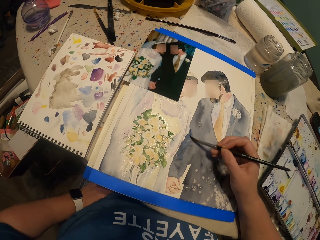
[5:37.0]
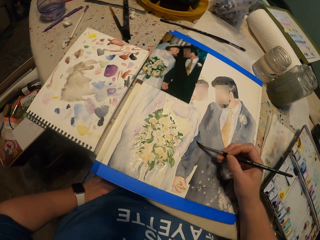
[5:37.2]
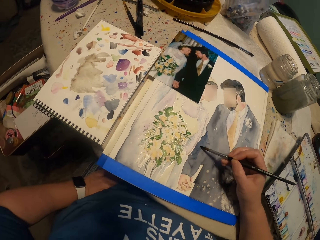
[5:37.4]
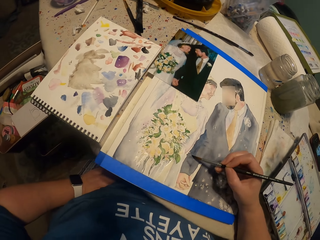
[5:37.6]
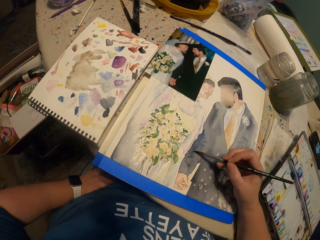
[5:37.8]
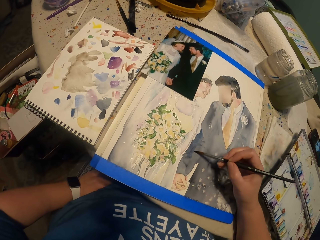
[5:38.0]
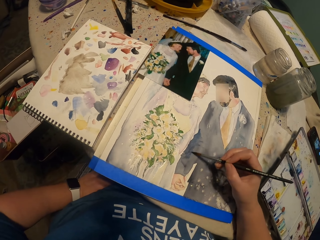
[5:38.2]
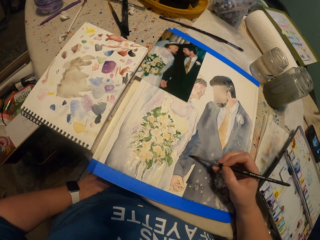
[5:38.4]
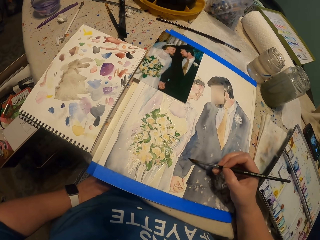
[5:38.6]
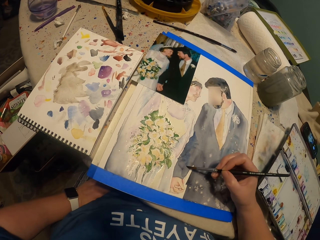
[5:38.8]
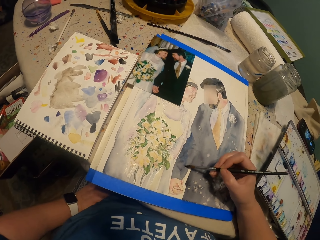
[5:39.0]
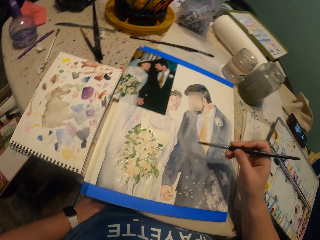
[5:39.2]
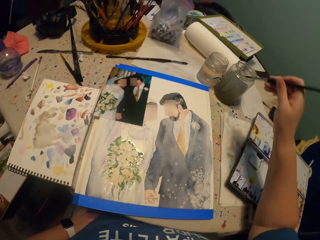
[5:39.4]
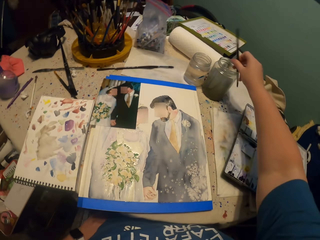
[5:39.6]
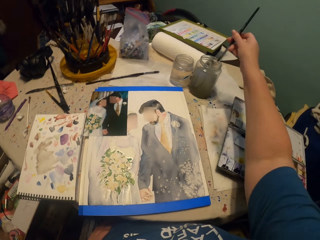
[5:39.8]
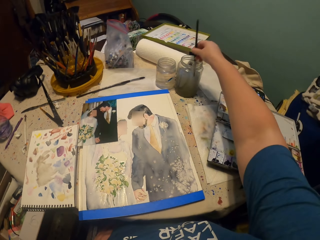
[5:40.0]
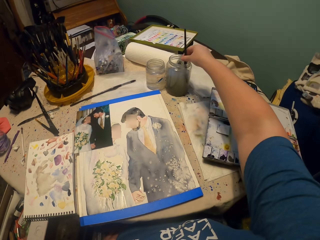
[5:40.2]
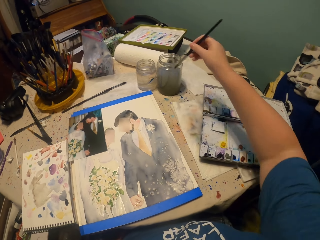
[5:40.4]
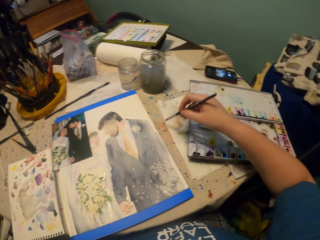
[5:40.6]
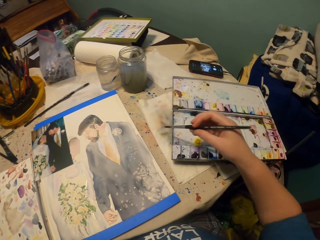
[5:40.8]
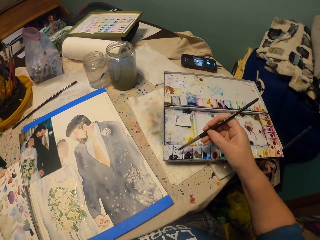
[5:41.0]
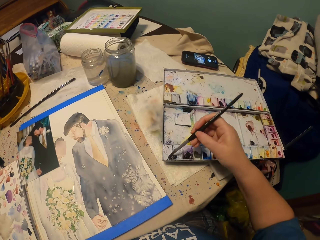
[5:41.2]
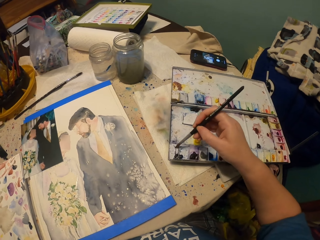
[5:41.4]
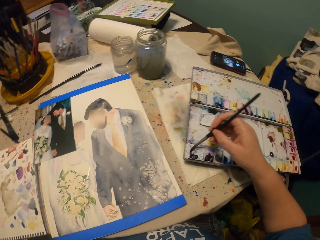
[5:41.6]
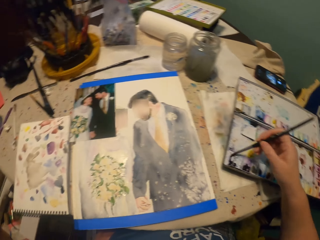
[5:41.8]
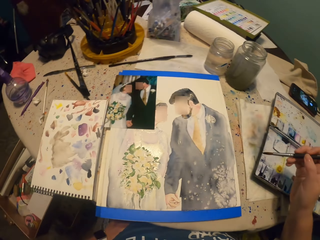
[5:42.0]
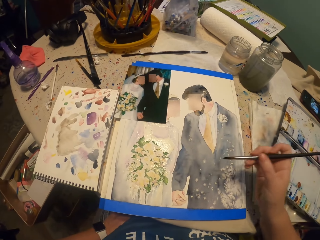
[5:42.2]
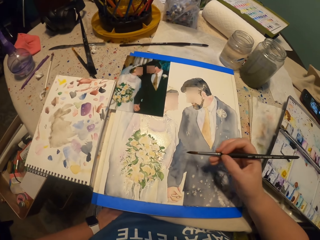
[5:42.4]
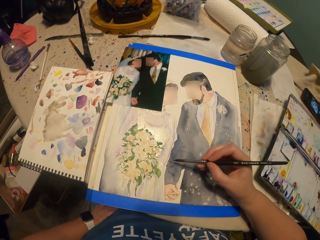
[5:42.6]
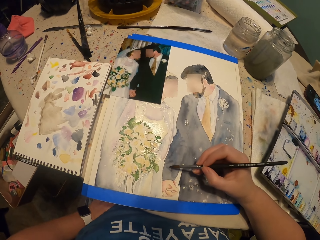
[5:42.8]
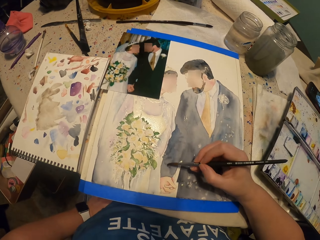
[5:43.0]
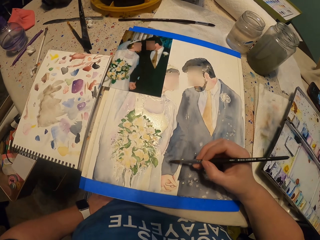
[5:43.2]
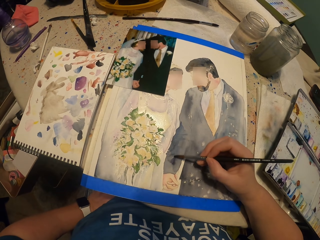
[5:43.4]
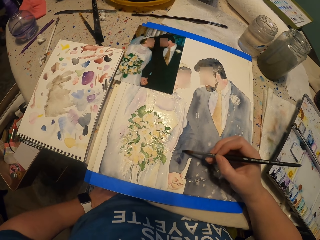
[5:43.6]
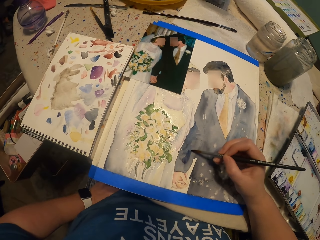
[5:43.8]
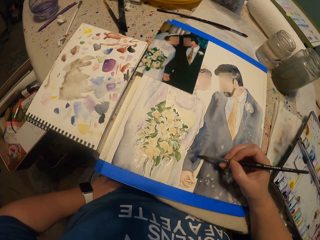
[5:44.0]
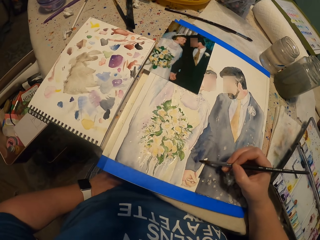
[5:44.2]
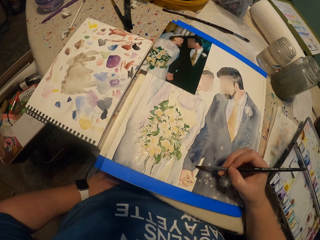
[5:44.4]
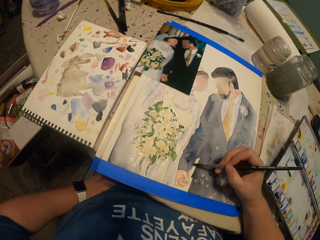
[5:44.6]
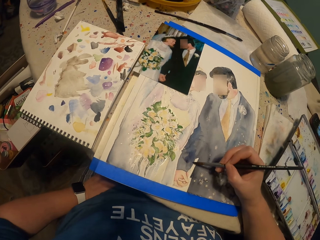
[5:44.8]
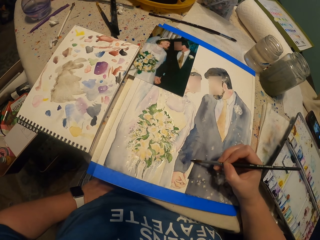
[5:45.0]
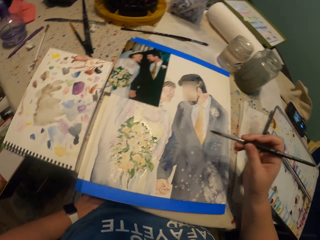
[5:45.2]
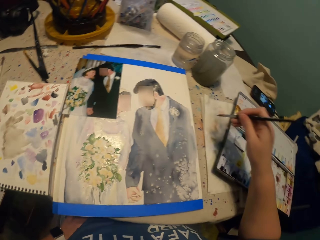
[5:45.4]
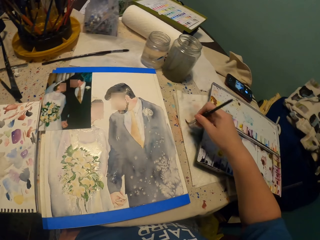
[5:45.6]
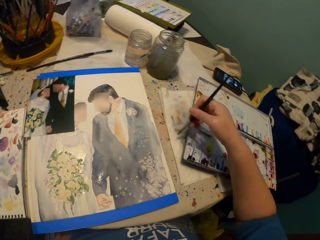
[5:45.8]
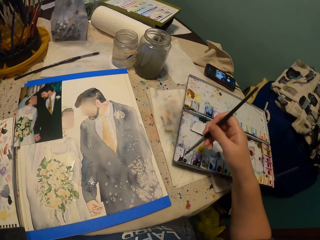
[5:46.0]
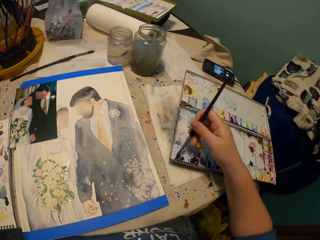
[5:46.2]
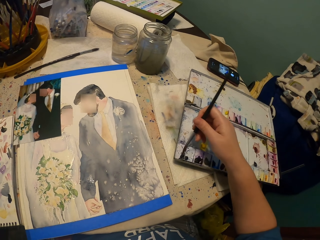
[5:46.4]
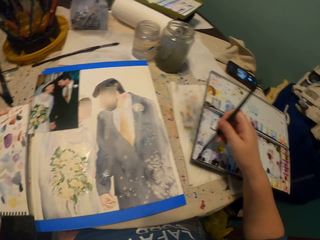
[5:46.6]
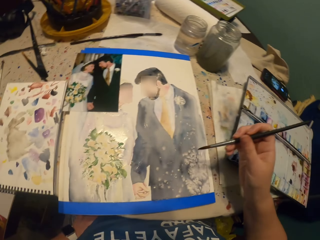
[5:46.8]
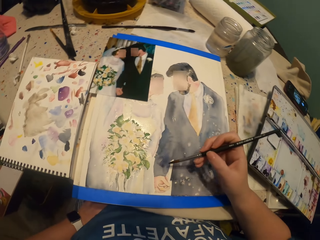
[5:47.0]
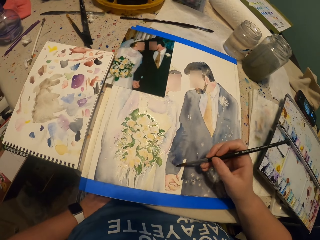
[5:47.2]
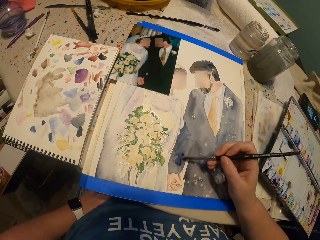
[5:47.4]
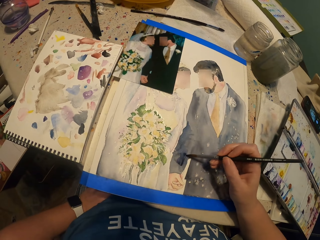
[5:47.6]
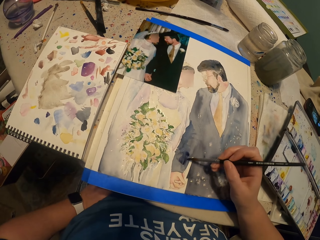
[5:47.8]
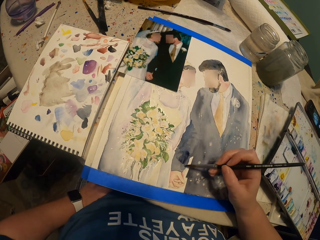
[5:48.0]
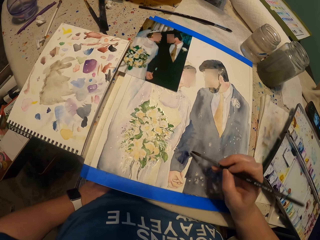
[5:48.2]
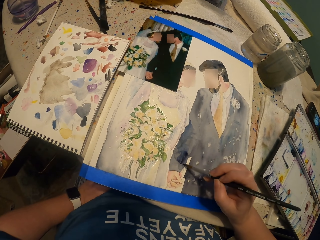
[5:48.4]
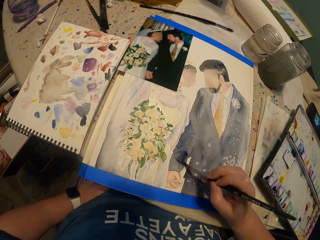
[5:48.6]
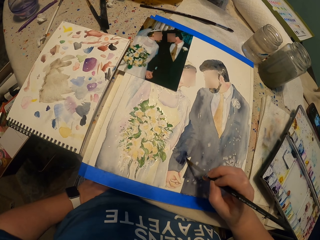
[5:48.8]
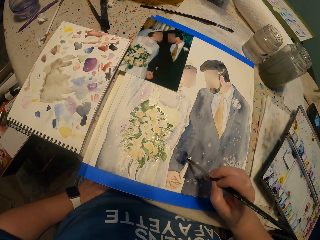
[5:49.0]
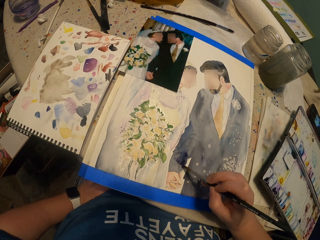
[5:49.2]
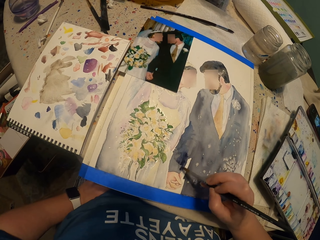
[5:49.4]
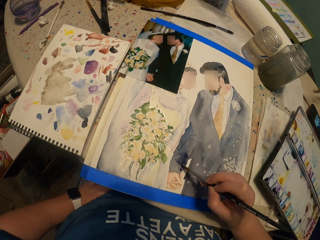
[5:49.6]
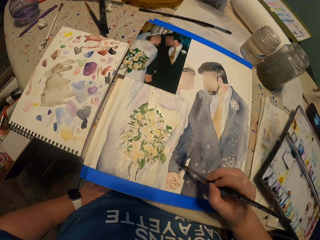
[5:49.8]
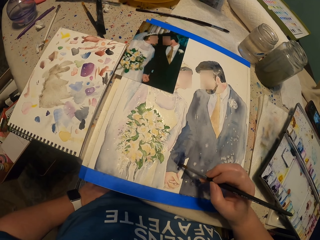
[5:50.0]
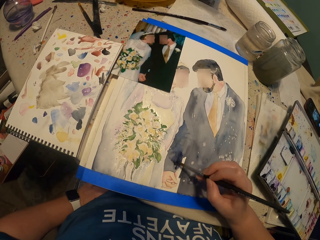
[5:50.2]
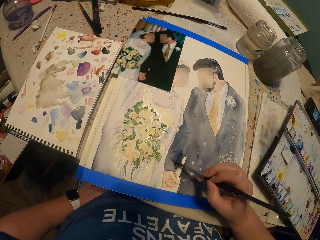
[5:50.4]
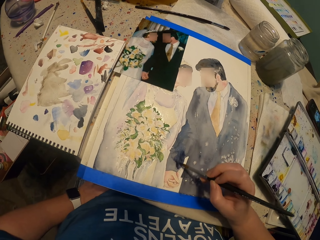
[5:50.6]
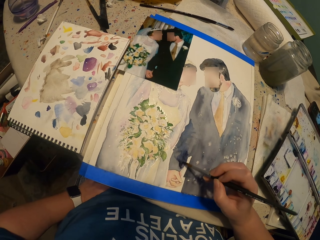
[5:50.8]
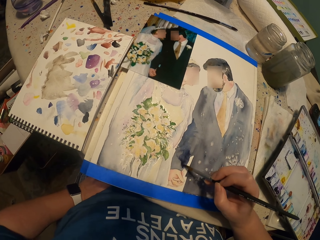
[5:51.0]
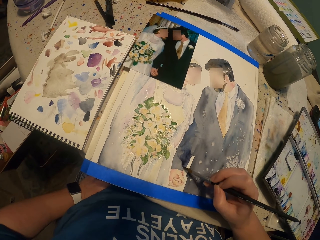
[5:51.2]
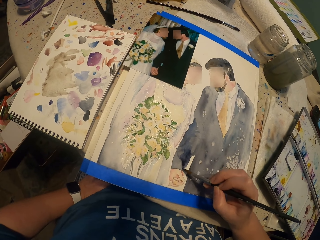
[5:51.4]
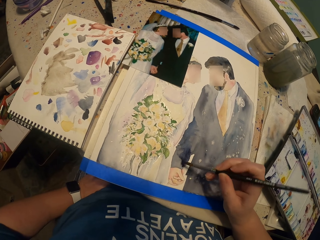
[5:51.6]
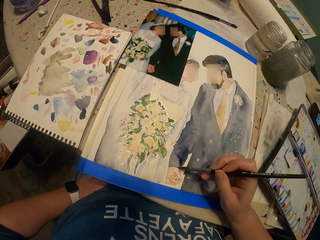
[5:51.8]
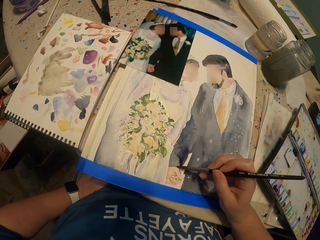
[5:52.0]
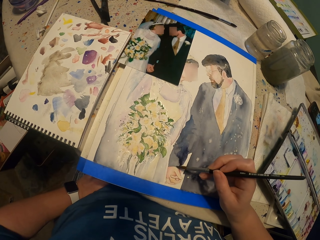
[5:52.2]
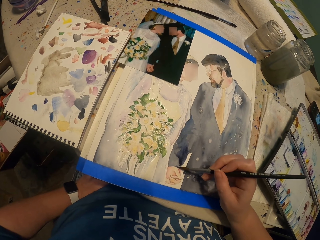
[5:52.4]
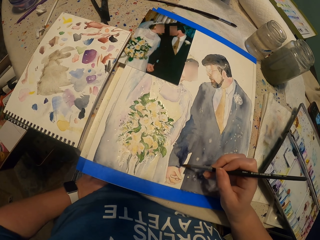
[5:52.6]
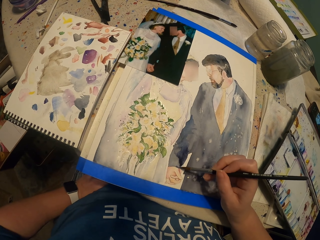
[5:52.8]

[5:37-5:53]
The camera wearer picks up the water from the glass with a paint brush. They squeeze the water on the towel from the paint brush. They pick the color from the water paint with the paint brush. They paint the picture. They squeeze the paint brush on the towel. They pick the color from the water paint with the brush. They paint the picture.

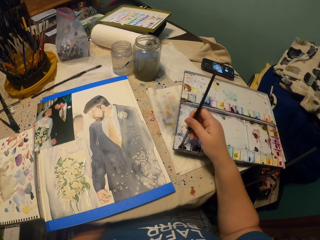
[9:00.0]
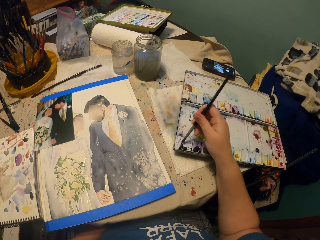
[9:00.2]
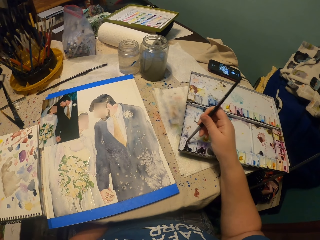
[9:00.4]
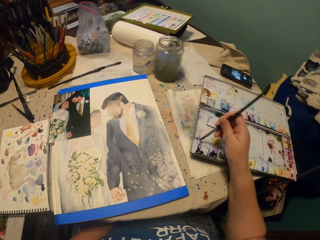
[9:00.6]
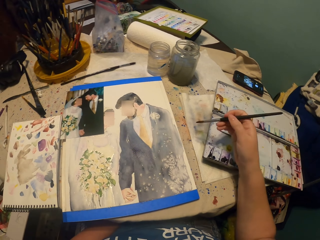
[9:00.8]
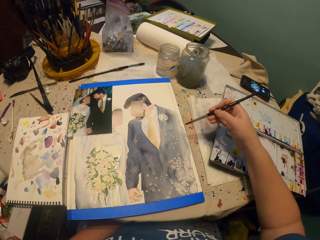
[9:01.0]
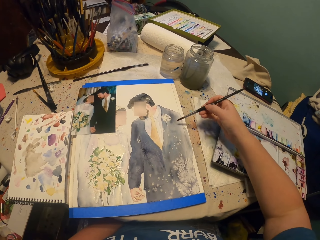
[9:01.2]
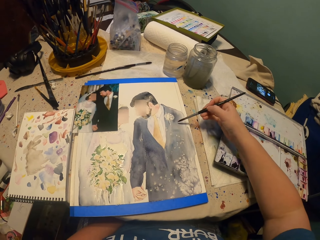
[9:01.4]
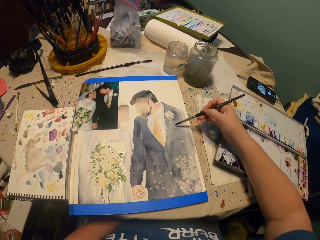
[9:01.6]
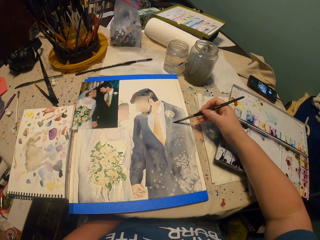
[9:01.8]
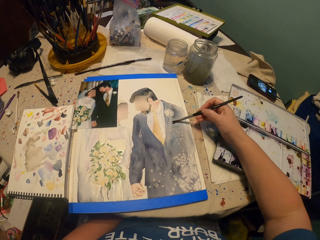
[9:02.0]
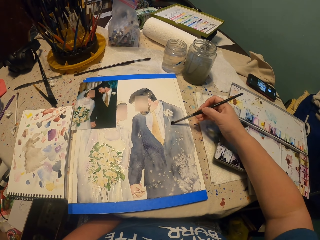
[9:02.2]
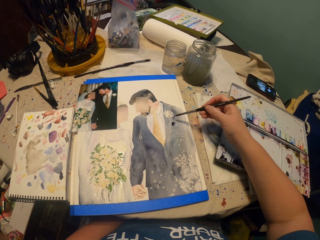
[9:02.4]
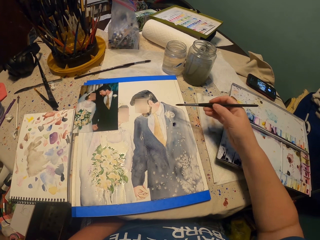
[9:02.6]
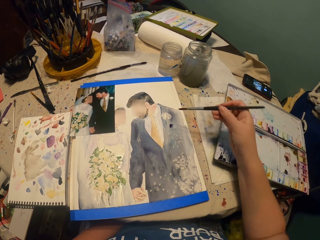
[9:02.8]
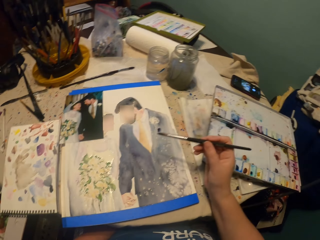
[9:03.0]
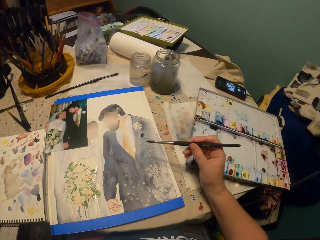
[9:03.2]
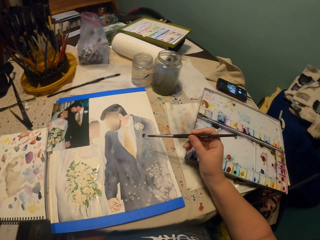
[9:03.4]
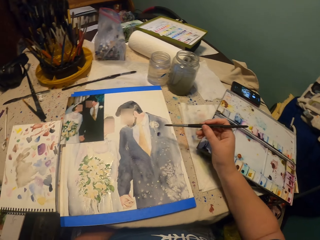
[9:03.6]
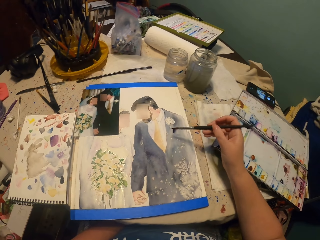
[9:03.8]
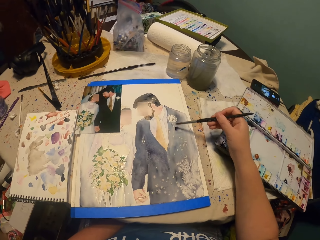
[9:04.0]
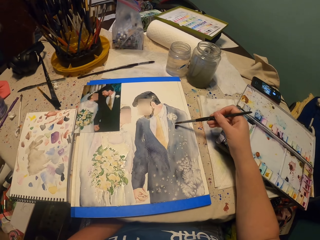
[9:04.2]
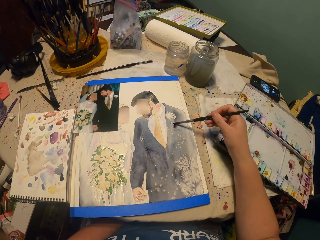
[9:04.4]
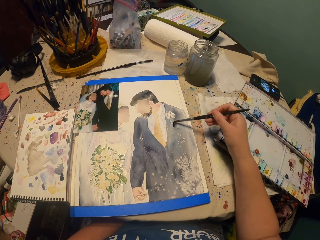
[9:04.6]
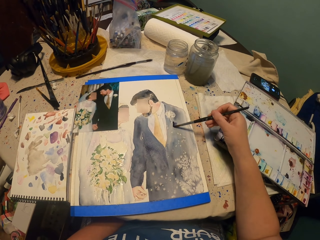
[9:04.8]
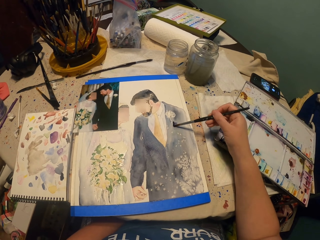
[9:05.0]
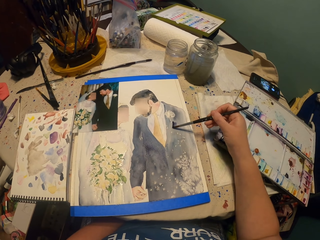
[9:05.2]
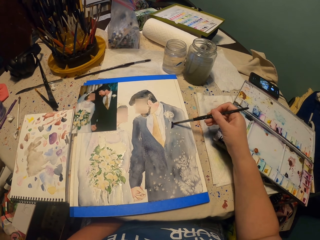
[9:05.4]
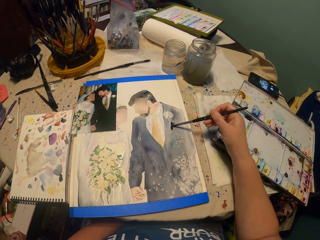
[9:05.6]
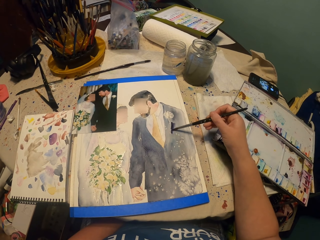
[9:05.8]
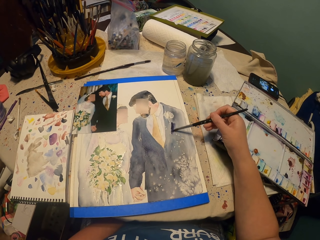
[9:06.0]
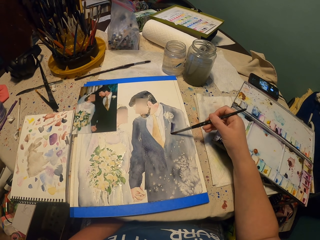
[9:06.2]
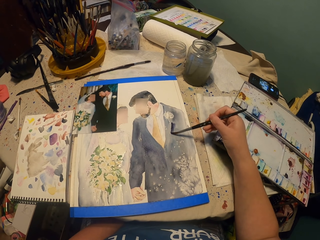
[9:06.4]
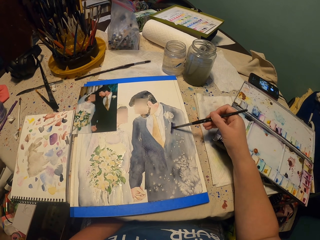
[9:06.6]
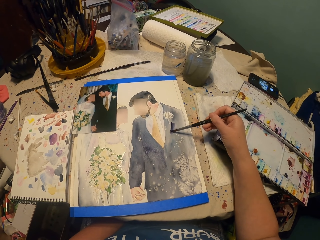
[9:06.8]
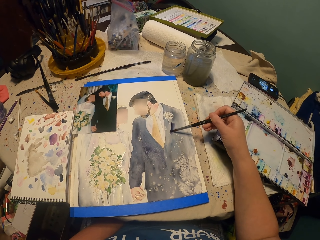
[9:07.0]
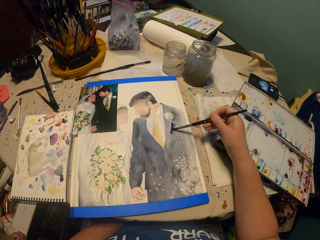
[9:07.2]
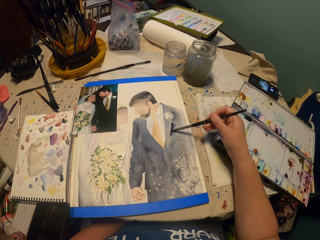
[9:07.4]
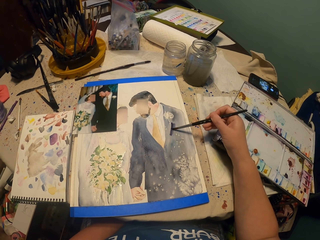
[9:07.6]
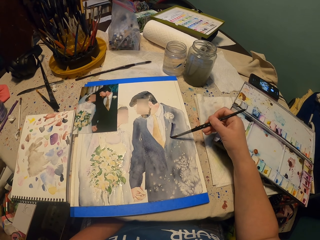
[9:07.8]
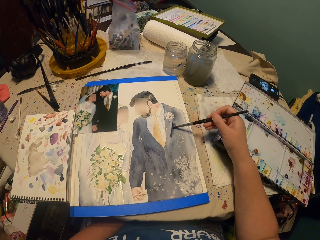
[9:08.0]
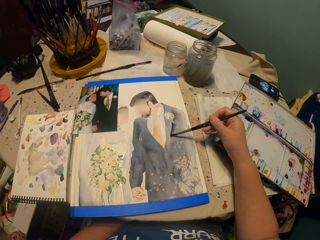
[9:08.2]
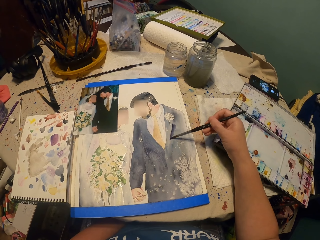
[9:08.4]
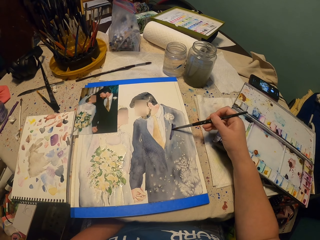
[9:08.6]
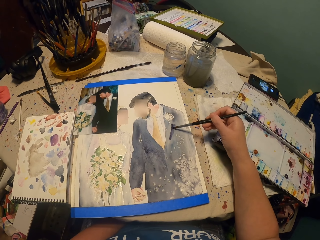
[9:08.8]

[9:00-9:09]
The camera wearer picks the color from the water paint with a brush. They paint the picture.
